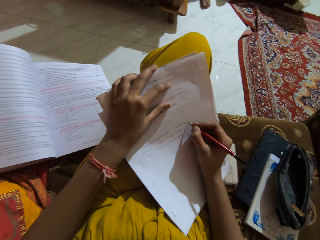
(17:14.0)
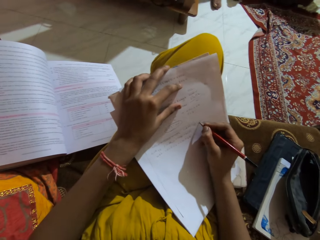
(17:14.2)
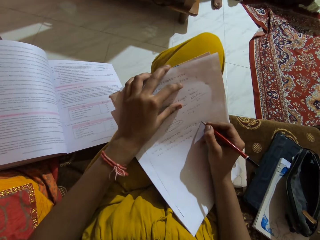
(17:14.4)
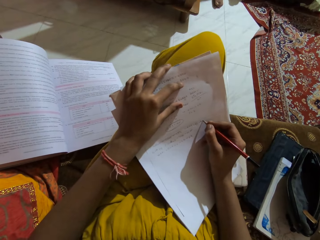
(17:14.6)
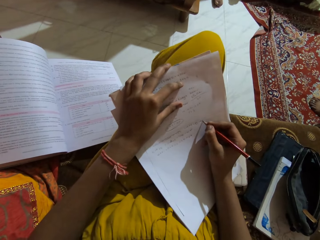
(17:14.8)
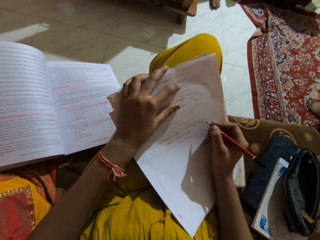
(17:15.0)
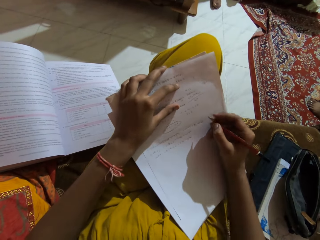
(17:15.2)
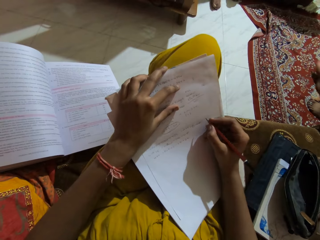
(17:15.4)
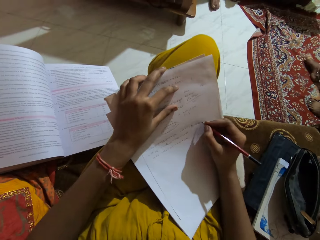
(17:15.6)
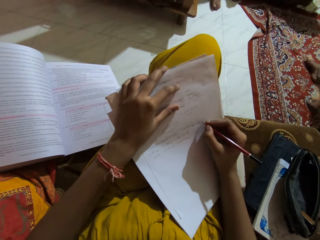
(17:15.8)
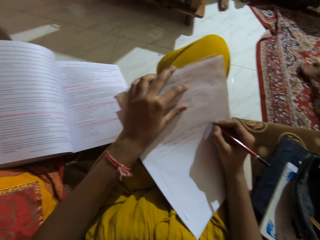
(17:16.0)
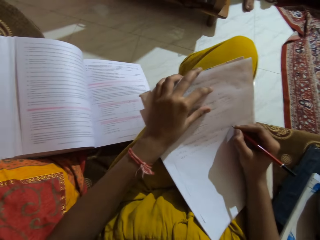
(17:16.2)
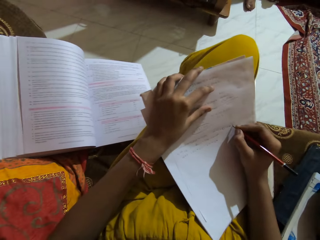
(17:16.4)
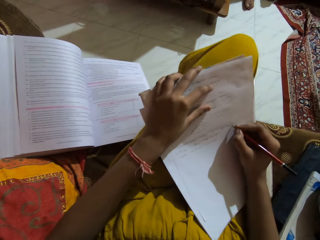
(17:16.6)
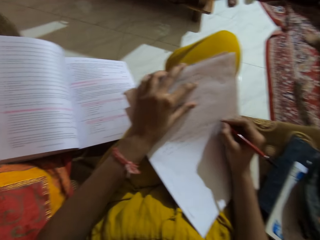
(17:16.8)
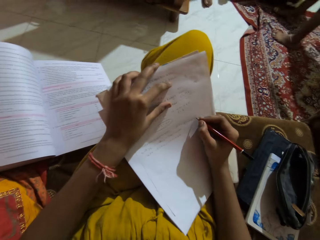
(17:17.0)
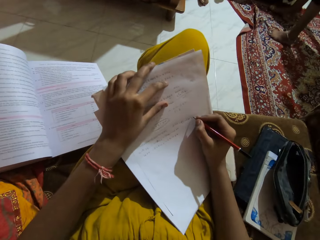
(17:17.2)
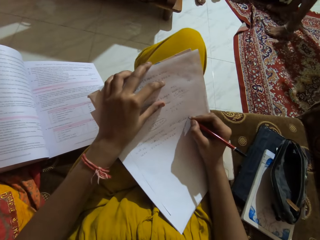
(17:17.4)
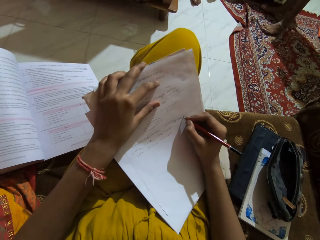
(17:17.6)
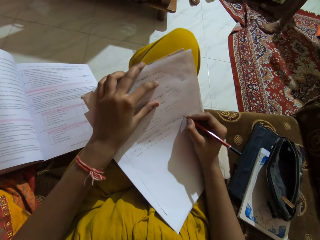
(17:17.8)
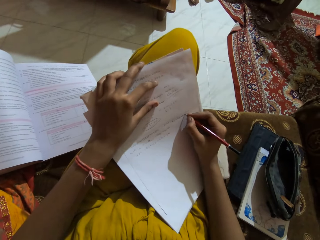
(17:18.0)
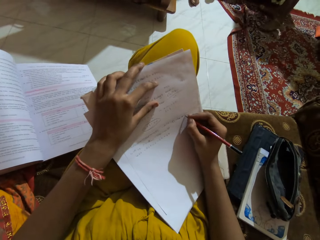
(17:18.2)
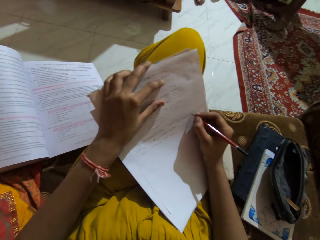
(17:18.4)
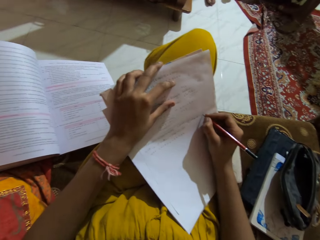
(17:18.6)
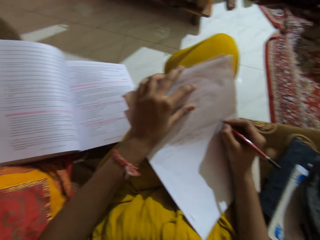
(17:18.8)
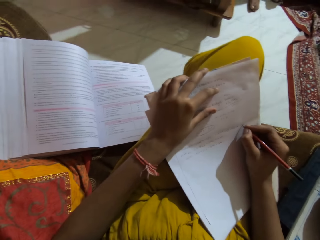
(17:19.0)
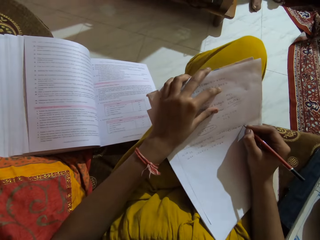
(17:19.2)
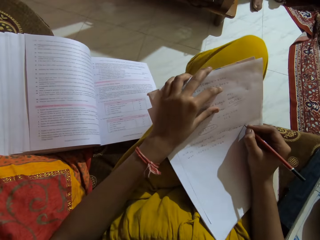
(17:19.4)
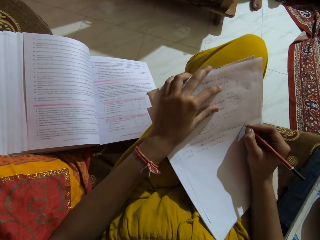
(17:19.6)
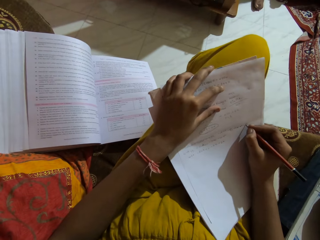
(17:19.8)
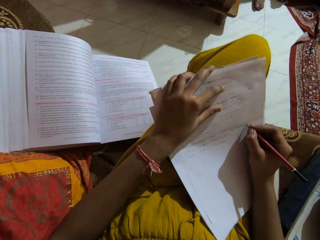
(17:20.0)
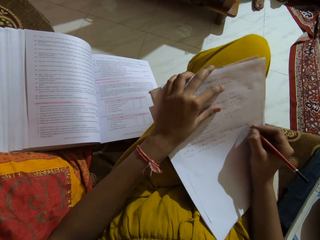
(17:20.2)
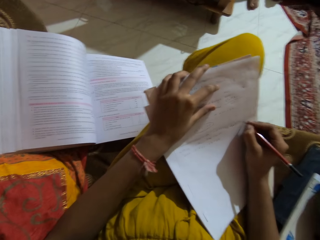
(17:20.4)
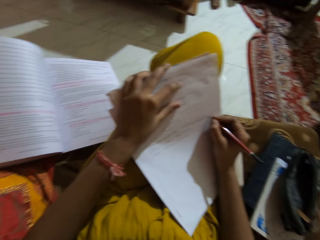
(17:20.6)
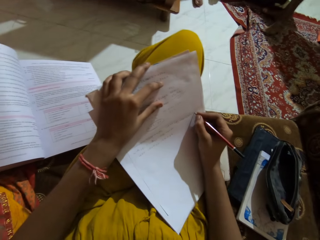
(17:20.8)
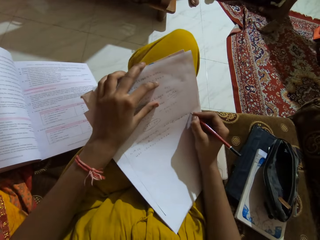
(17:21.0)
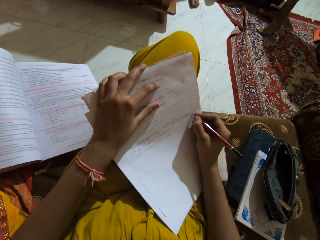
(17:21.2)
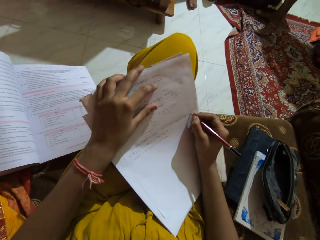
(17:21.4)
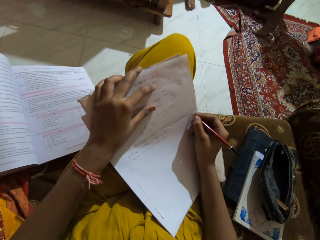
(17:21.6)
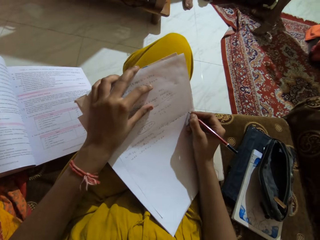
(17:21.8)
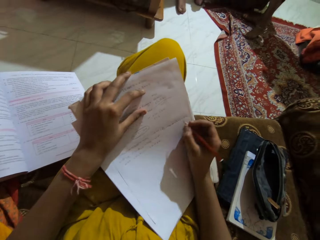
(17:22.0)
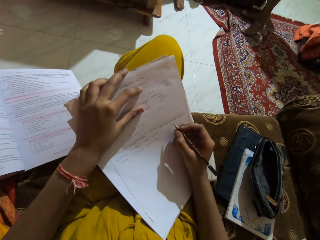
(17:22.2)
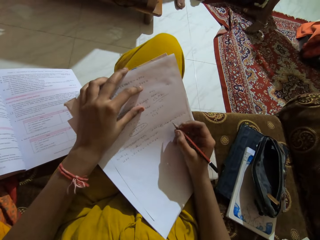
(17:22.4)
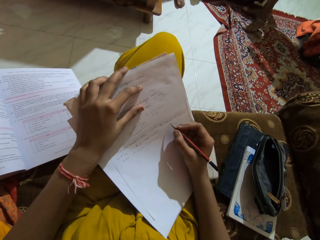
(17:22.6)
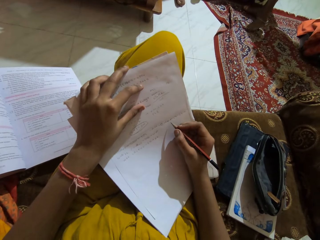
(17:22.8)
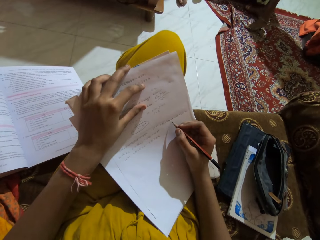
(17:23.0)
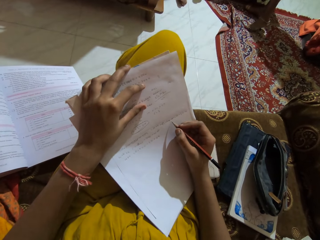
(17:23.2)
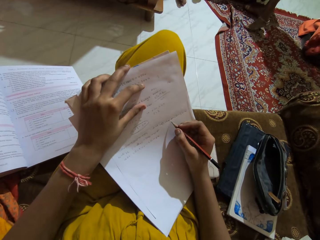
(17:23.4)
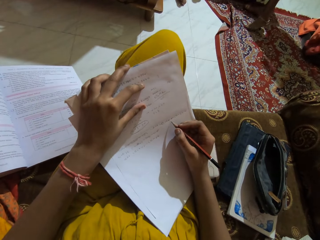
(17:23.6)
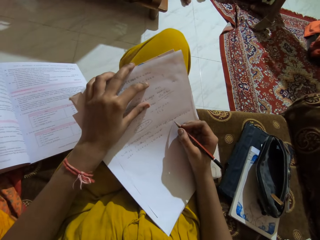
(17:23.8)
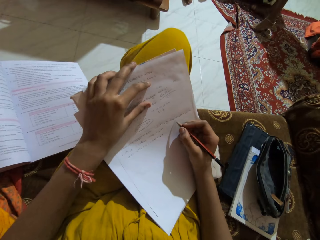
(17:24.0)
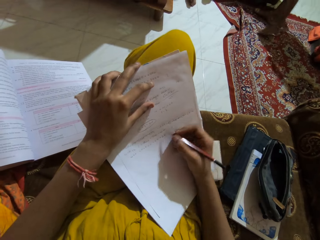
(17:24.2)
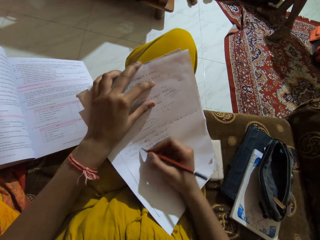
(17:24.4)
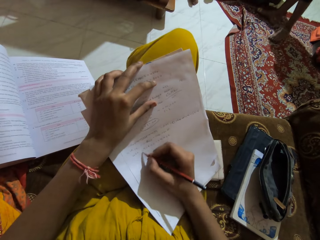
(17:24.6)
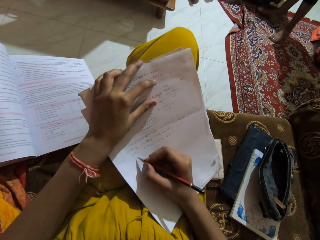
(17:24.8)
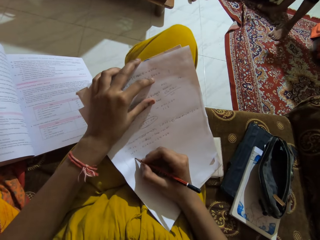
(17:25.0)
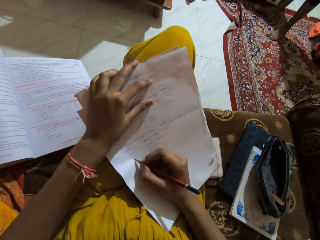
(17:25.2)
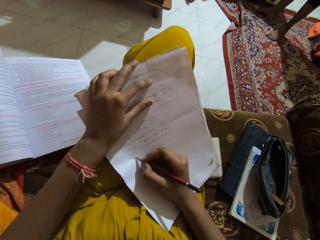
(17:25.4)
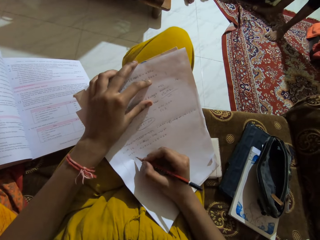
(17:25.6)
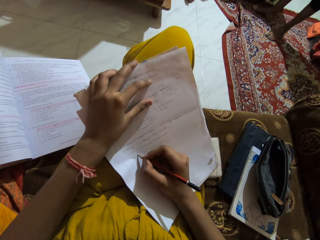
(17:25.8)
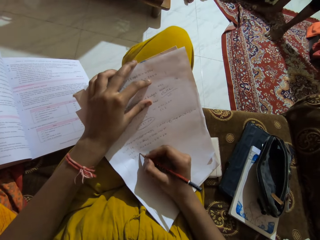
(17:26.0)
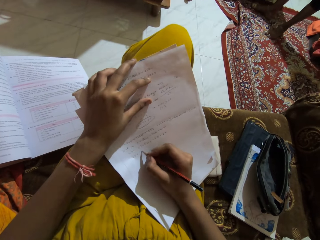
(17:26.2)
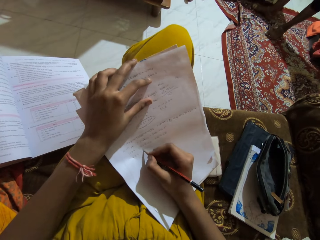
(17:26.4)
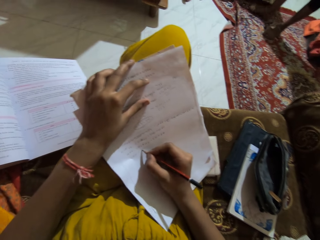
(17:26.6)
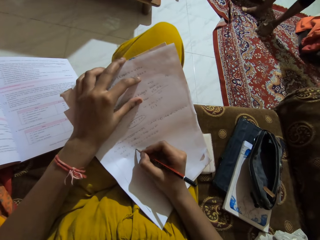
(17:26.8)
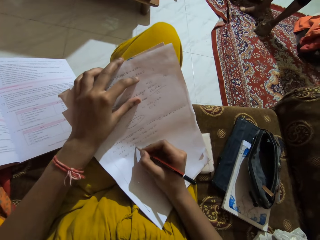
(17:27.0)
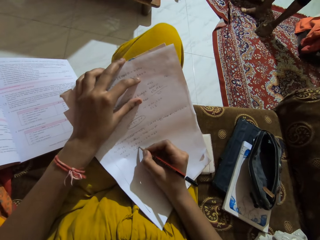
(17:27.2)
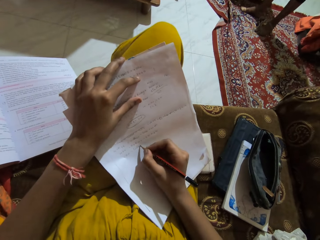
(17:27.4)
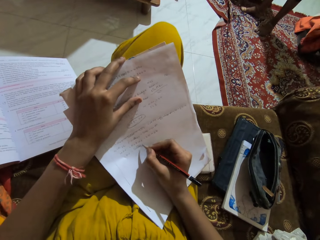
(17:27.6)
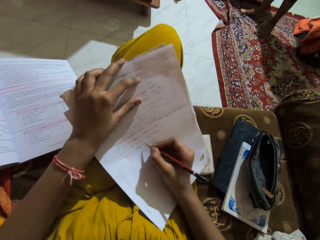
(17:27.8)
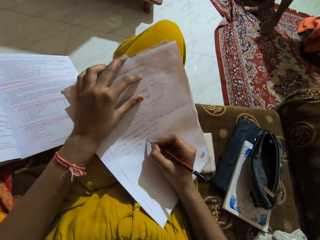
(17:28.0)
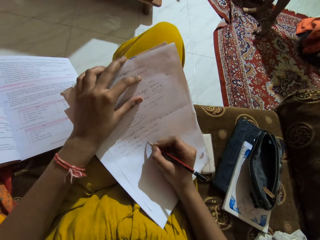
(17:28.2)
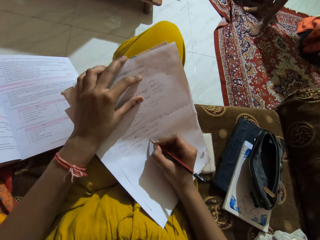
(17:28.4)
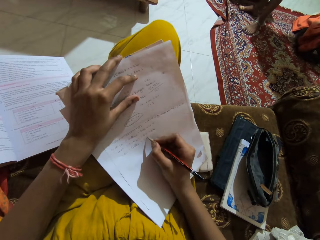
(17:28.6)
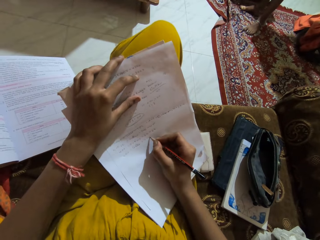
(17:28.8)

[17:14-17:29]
The camera wearer stares at a paper. They move their right hand. They write on the paper.

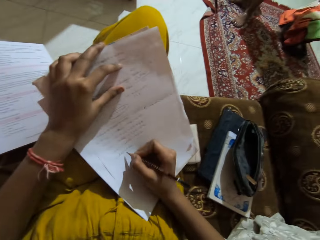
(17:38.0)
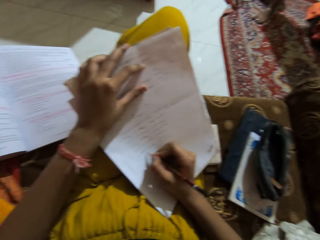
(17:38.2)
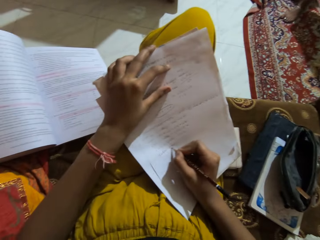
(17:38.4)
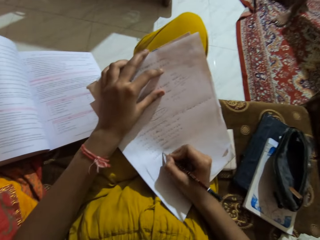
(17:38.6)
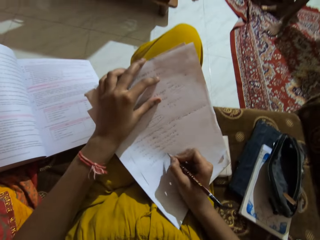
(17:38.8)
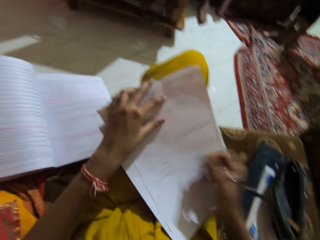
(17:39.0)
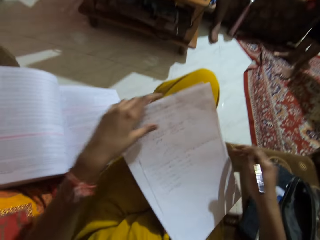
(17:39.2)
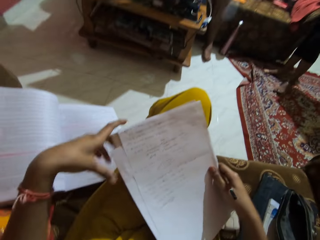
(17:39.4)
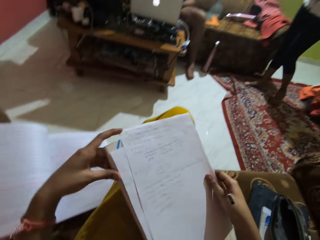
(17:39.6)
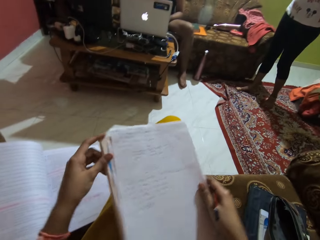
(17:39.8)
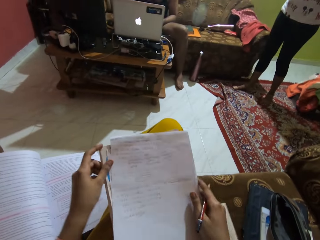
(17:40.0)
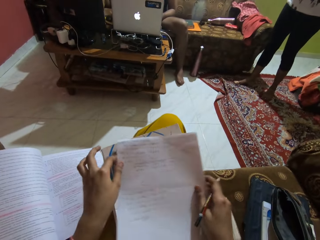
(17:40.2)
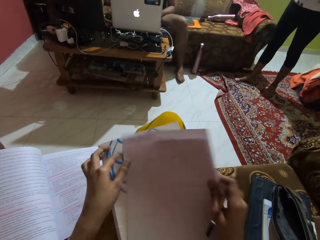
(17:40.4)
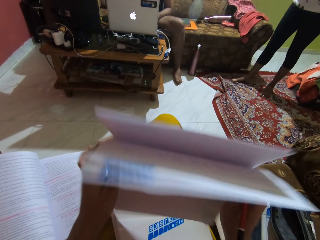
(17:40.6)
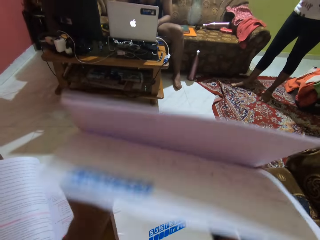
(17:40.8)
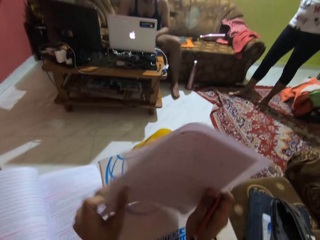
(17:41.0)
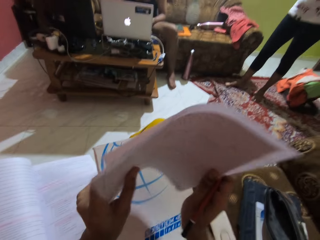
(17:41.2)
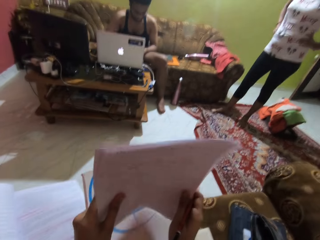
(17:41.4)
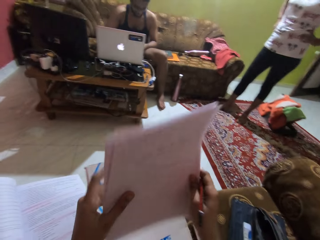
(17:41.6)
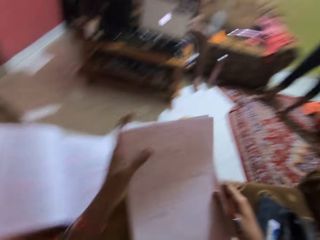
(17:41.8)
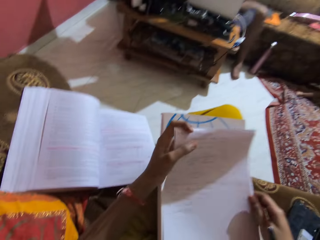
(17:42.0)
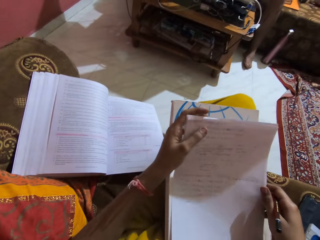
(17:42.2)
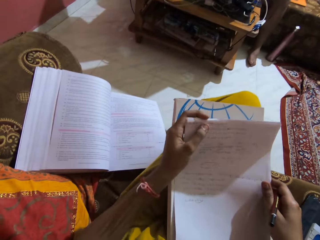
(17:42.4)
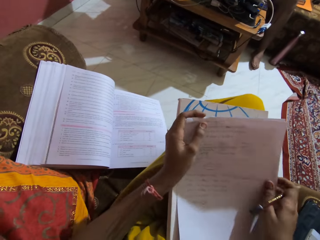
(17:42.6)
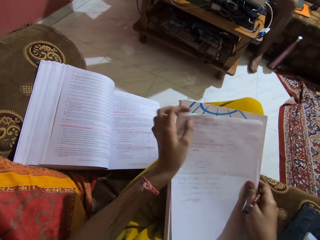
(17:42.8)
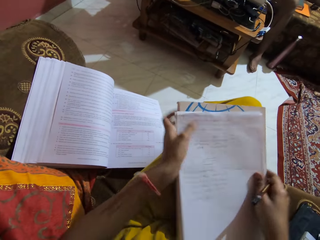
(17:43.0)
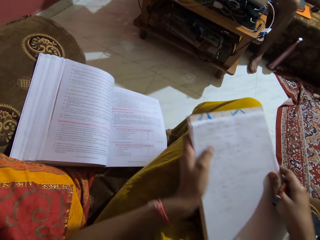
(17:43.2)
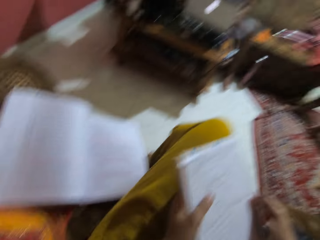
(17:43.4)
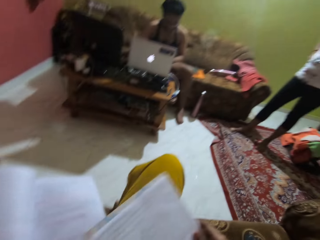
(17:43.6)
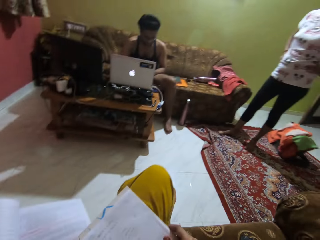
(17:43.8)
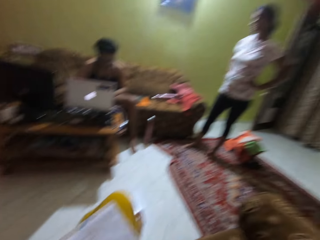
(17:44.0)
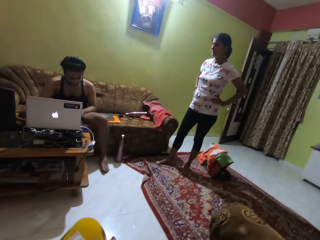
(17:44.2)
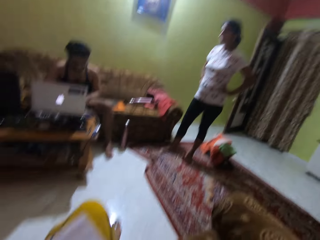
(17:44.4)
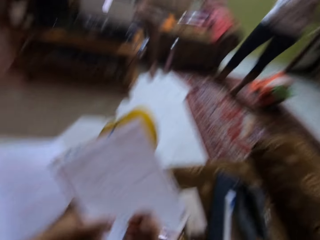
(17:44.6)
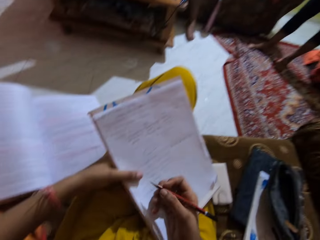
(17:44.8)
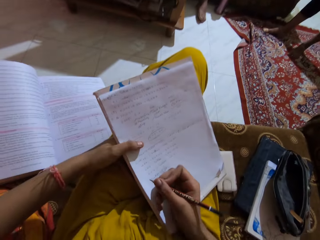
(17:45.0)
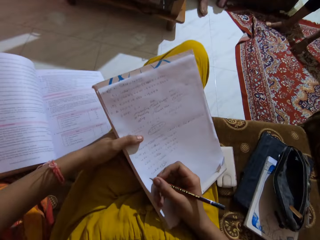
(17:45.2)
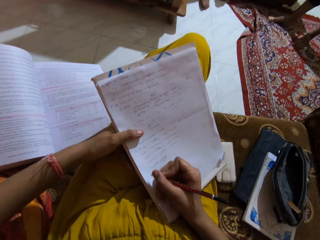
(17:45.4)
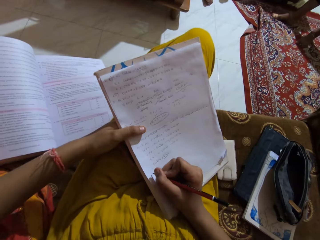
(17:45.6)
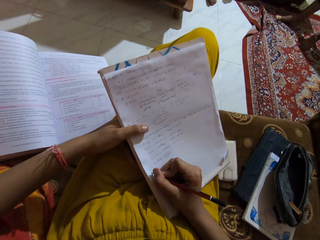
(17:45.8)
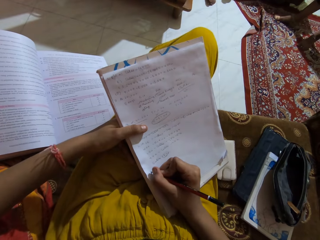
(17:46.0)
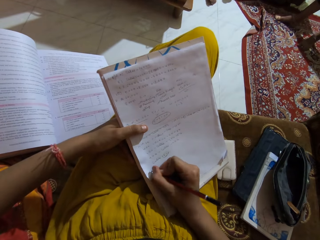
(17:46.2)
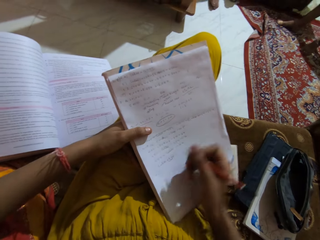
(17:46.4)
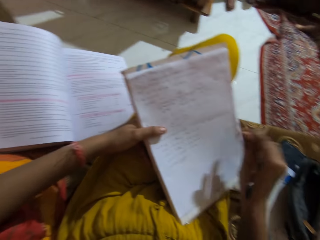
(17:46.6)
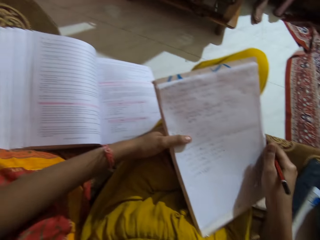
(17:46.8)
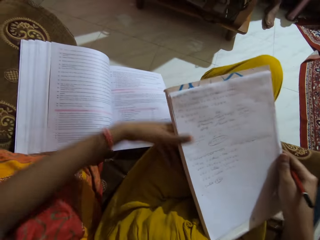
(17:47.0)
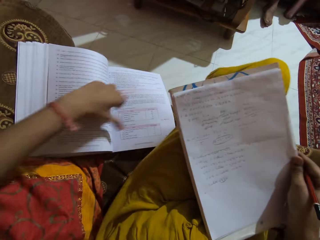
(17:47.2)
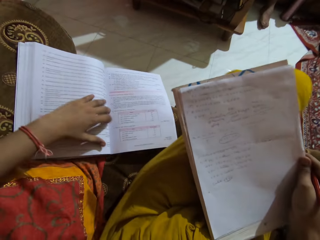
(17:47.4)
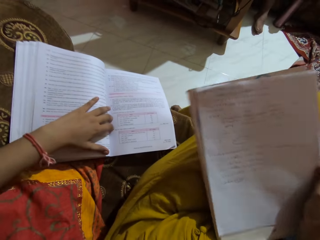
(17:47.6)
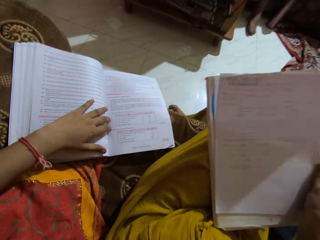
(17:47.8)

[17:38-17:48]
The camera wearer moves the book on her legs with both hands. She lifts some pieces of paper from the book with both hands. She hits the pieces of paper on the book with both hands. She aligns the papers. She places the pieces of paper on the book with both hands. She moves the book on her legs with both hands. She holds the papers and the book. She holds the book on her legs with her left hand. She writes on the piece of paper with the pencil in her right hand. She passes the book to her right hand from her left hand. She holds the papers and the book with her right hand. She touches a book on a couch with her left hand. She holds the book with her left hand. She moves the book on her legs with her right hand.
